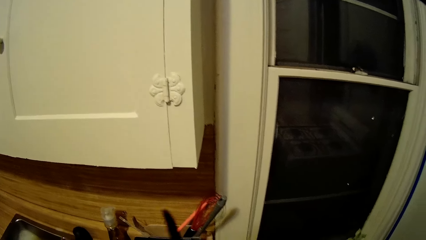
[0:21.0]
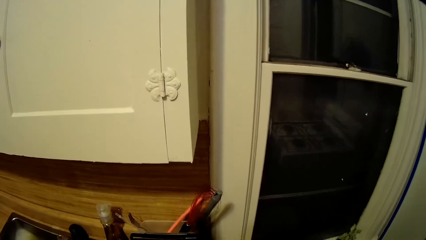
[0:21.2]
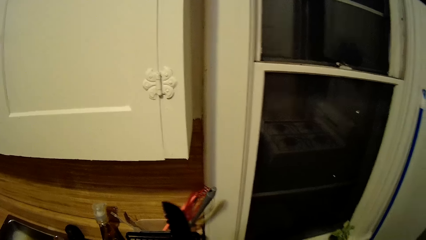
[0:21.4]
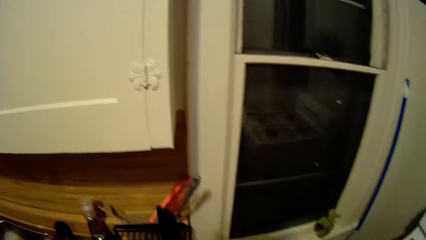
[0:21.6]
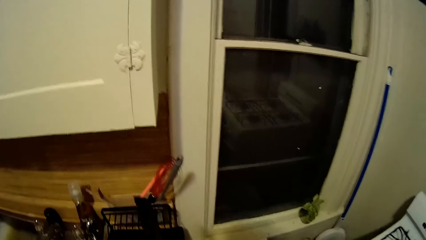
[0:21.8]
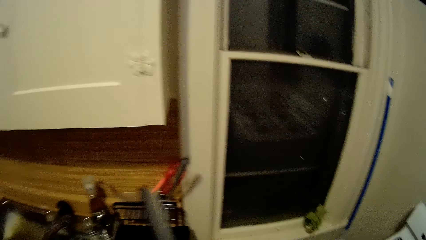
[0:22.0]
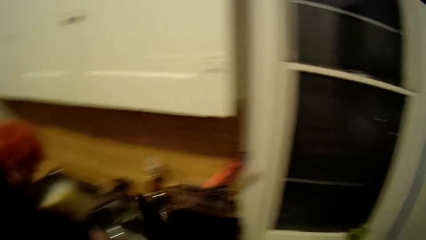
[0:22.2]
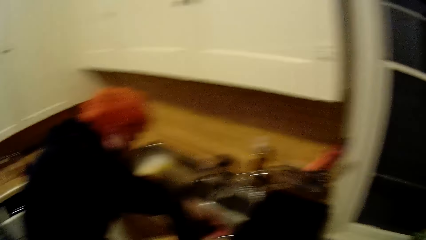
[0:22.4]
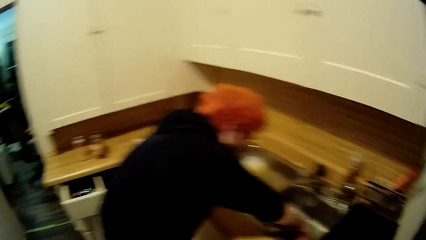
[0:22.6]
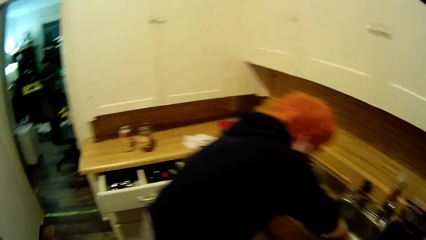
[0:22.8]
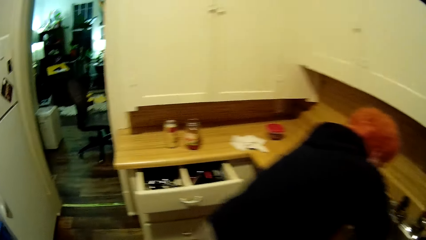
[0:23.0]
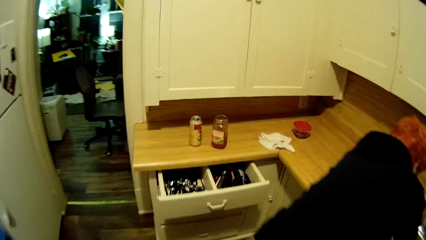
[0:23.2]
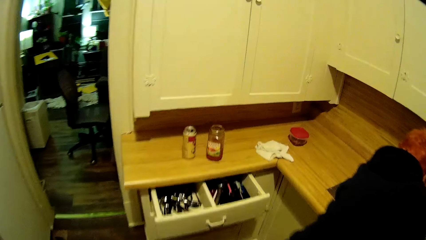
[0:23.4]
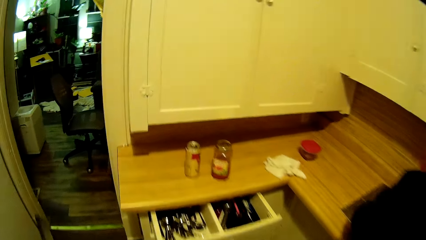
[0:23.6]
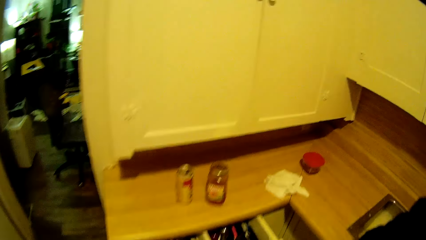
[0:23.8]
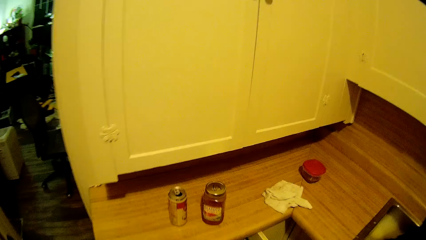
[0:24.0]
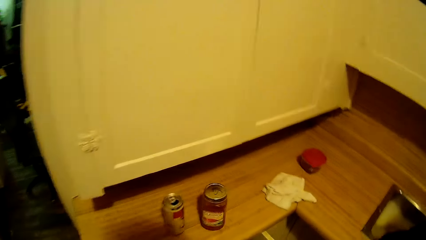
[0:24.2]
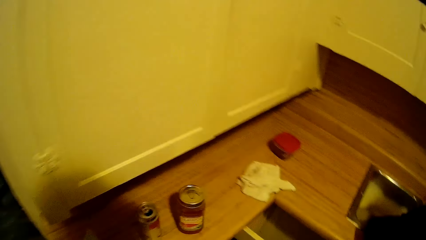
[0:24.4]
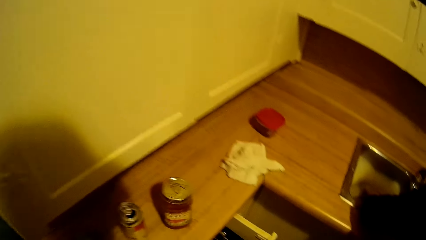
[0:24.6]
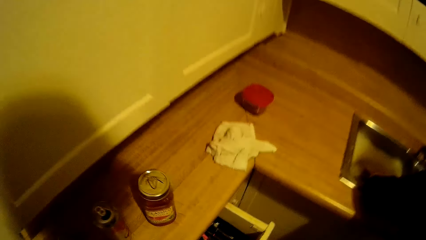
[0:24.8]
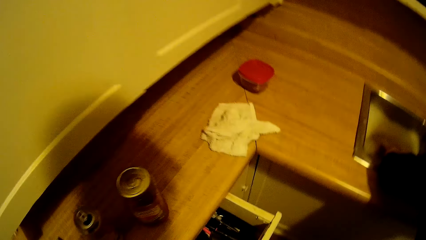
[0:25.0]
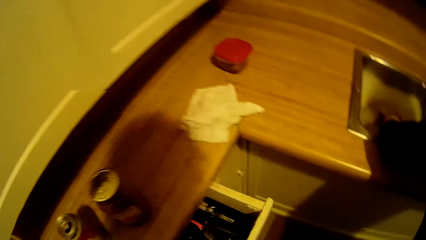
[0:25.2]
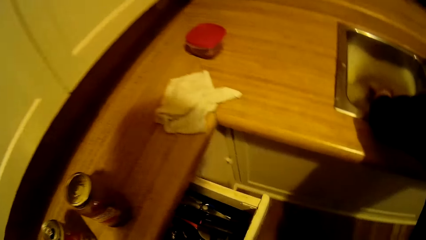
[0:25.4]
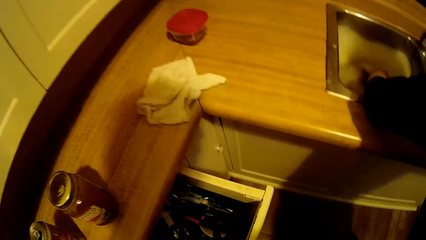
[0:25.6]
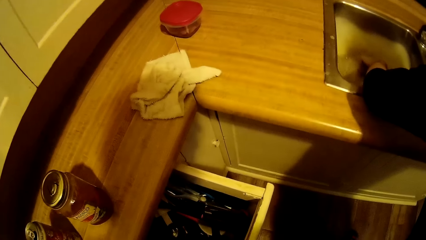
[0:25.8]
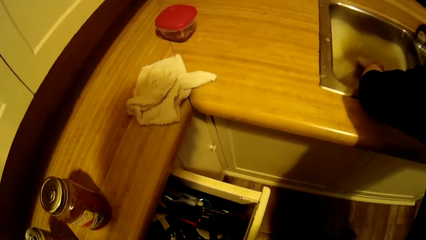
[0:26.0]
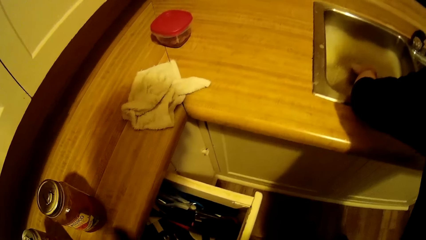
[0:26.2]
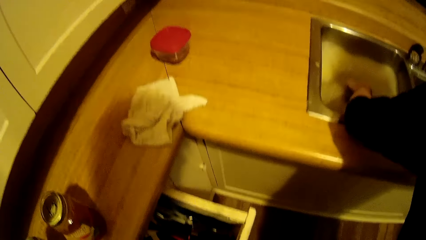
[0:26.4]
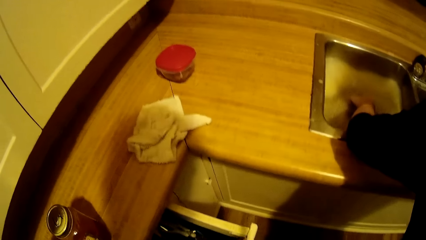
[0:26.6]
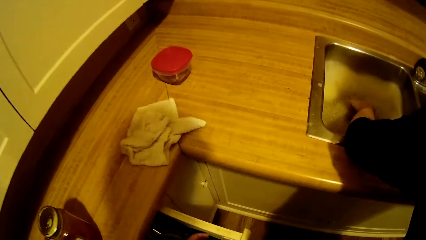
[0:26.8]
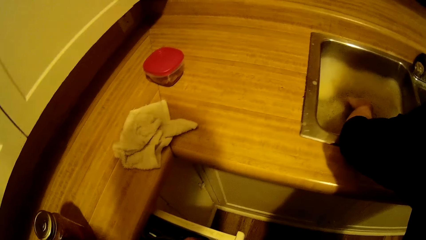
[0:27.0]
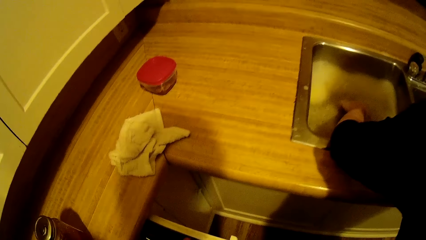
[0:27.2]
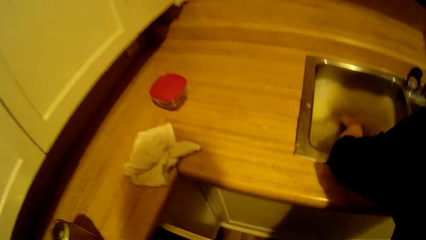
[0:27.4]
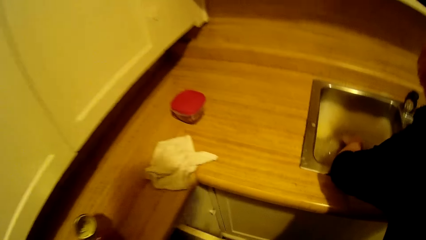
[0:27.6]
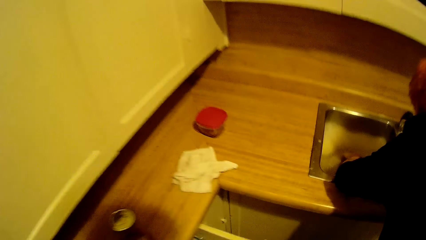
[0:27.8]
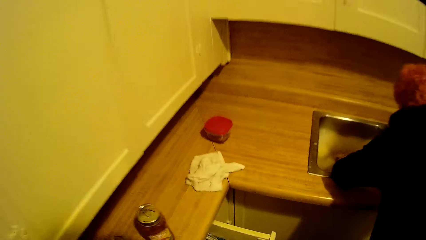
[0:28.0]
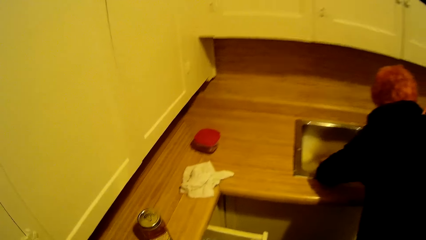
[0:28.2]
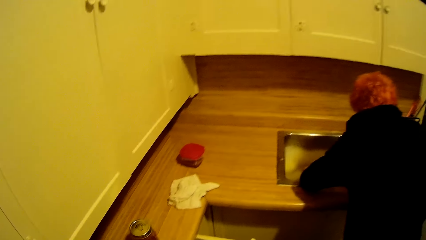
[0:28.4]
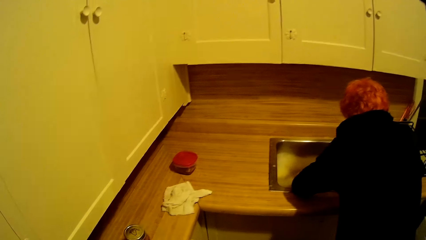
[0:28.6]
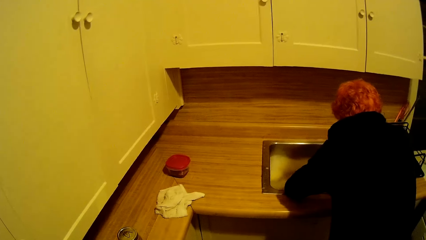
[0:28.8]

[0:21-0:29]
The camera wearer walks towards the cabinet. They pull the cabinet drawer. They drop the knife inside the drawer. They look around.

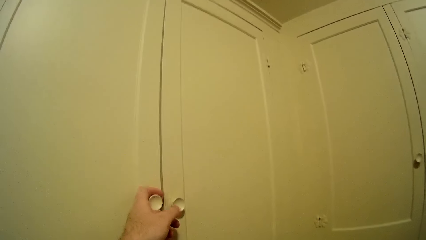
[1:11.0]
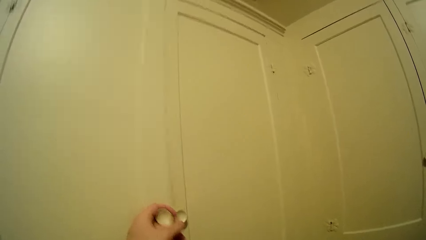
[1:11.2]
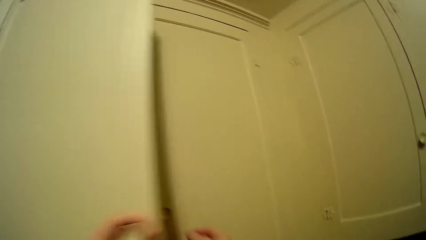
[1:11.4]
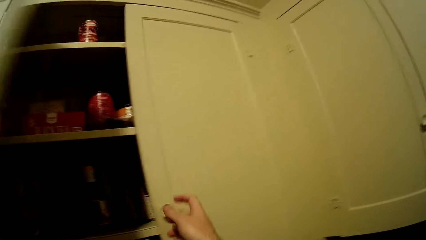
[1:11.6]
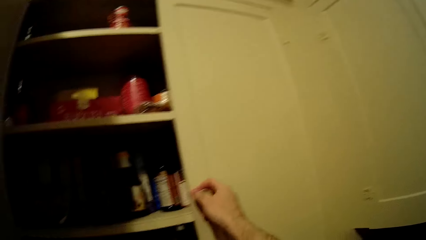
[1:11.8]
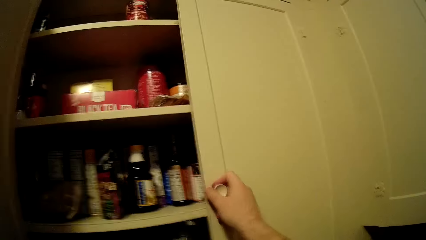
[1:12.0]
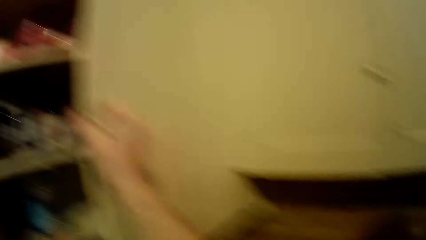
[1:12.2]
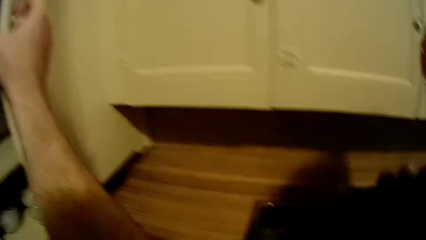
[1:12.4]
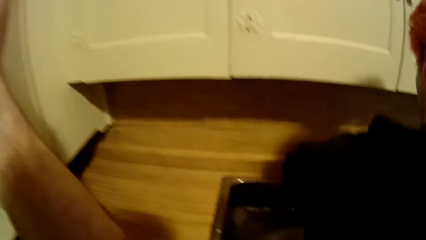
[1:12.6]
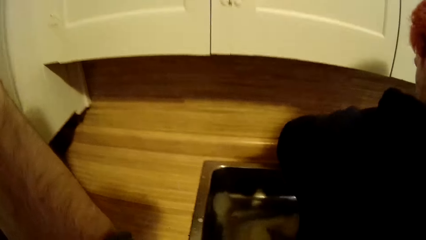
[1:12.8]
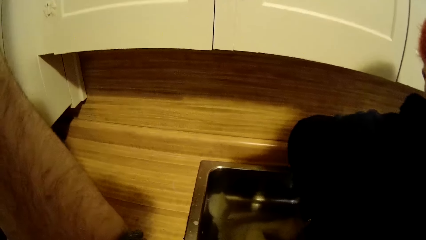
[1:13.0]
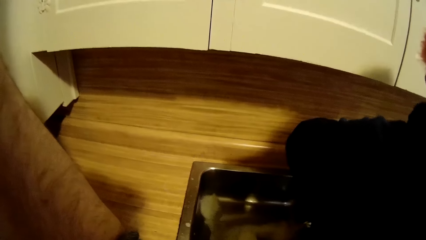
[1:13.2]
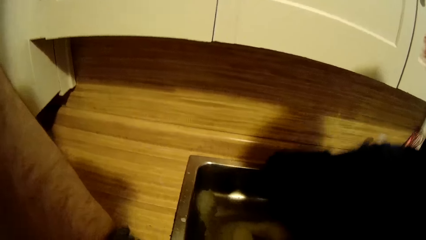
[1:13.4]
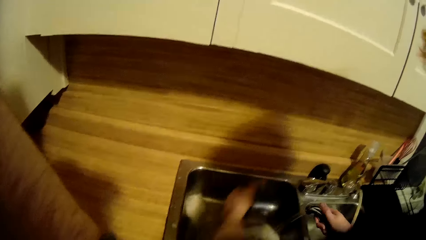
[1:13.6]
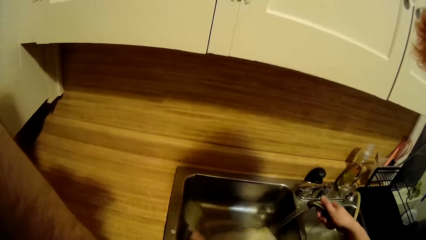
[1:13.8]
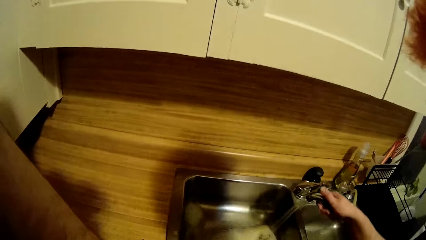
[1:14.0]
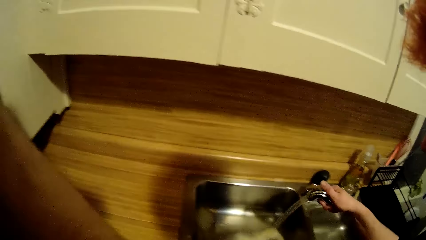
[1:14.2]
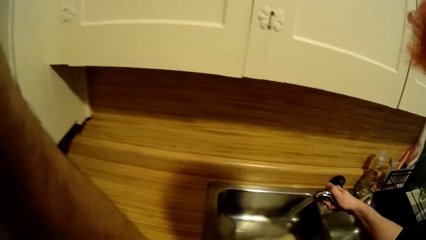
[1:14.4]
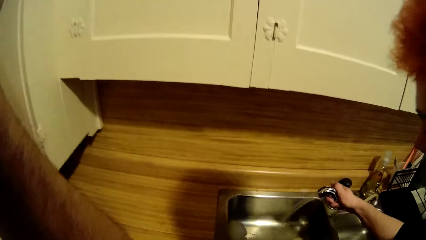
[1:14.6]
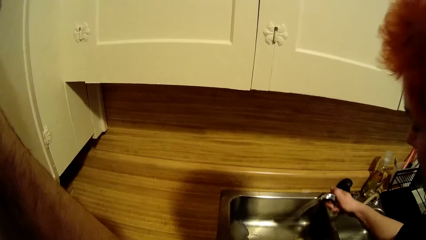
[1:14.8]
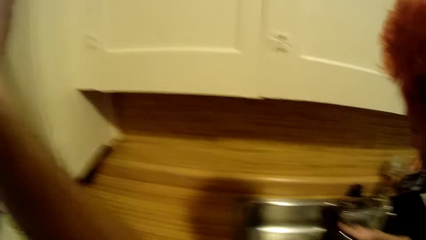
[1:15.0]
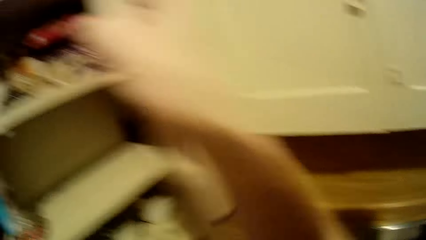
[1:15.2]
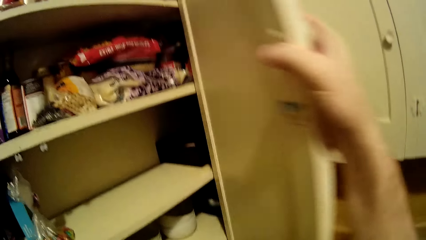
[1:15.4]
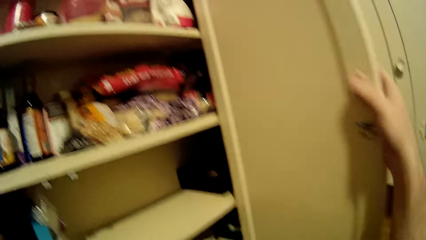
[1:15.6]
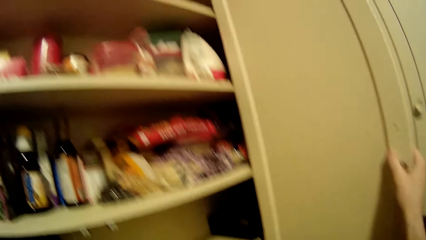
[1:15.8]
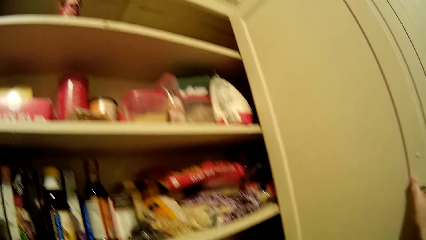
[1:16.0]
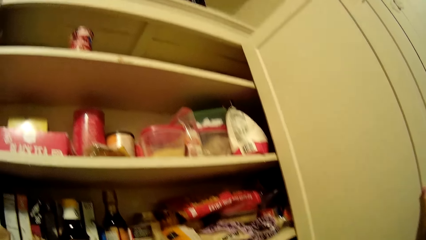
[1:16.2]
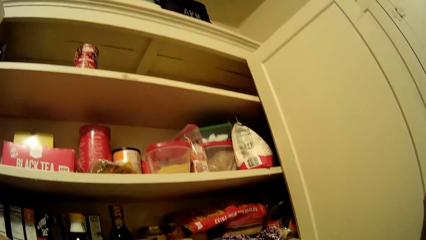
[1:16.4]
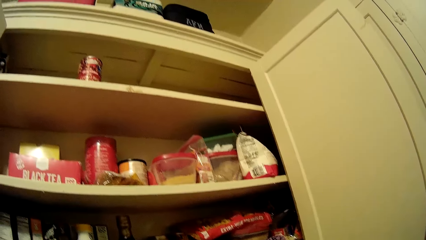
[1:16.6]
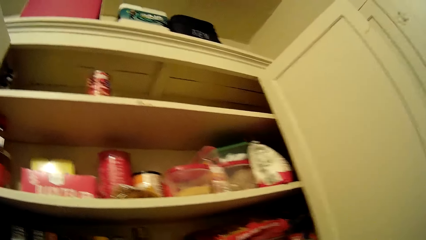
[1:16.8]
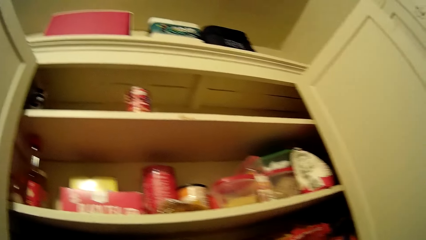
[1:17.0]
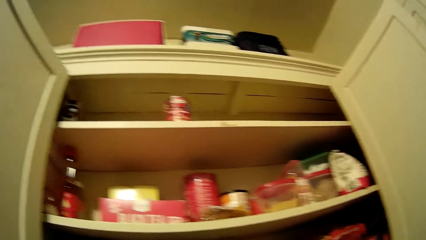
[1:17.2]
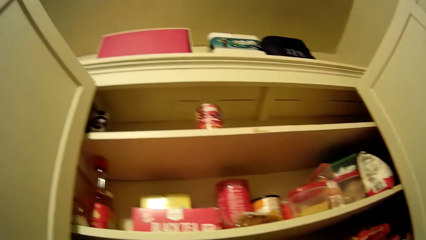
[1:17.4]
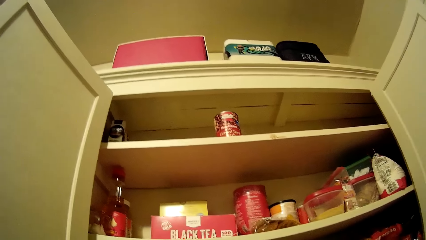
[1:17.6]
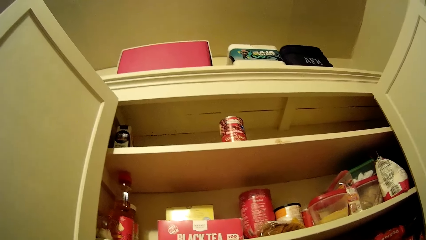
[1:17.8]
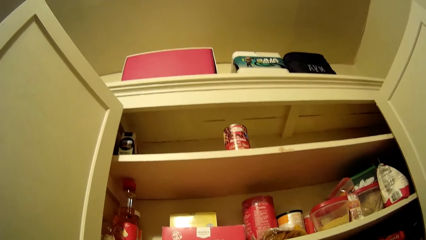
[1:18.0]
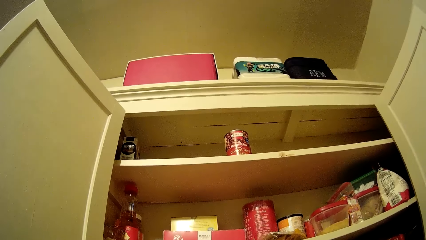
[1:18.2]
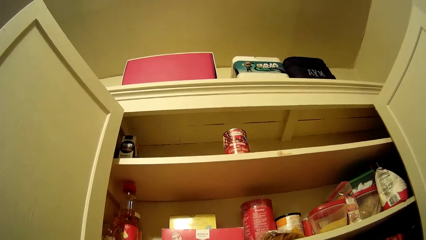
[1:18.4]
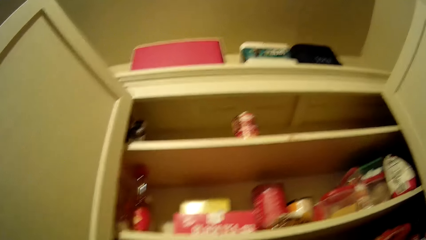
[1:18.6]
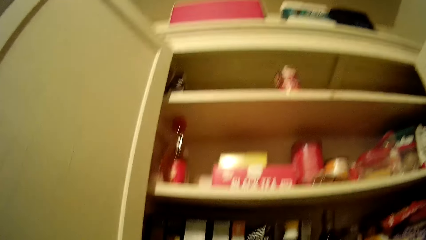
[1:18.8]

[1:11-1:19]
The camera wearer opens the kitchen cabinet. A man opens the tap. The man pours water in the sink. The man cleans the kitchen sink with water. The man interacts with the camera wearer. The camera wearer stares at the cabinet.
